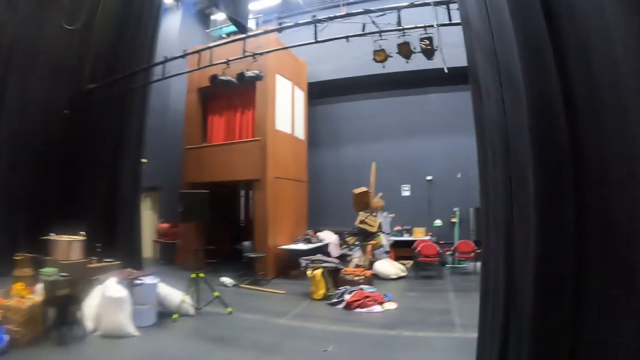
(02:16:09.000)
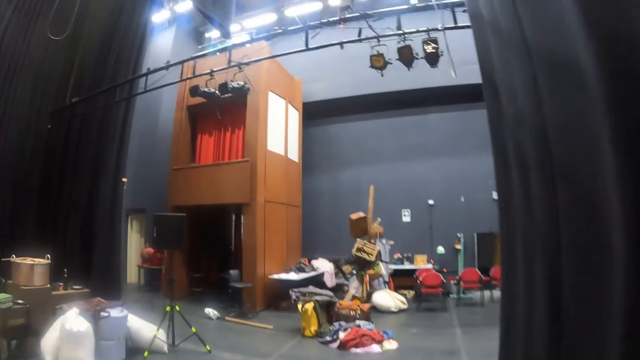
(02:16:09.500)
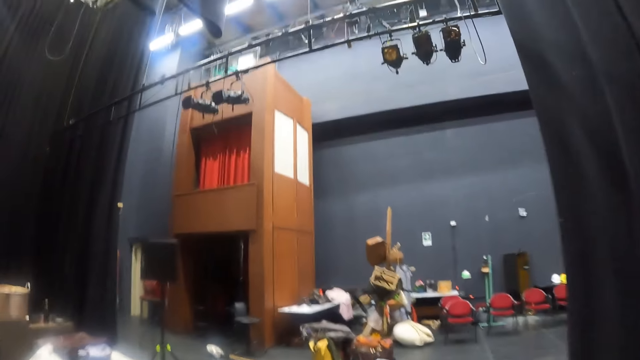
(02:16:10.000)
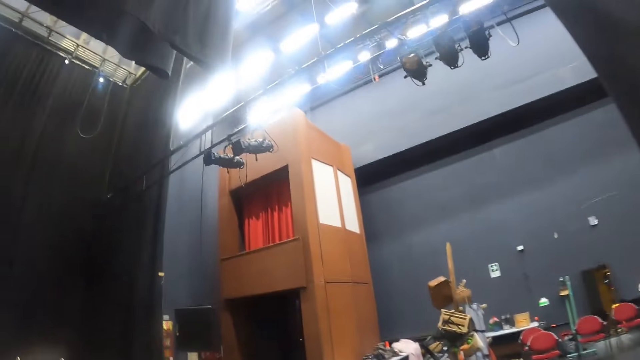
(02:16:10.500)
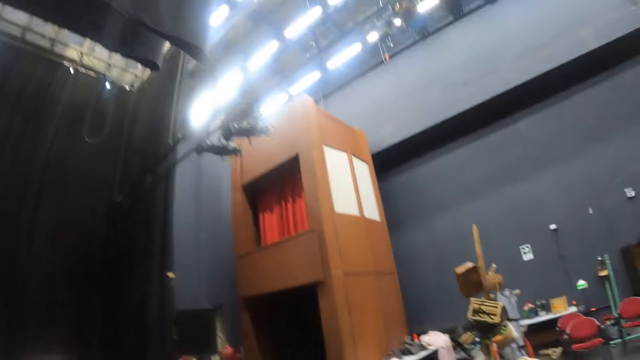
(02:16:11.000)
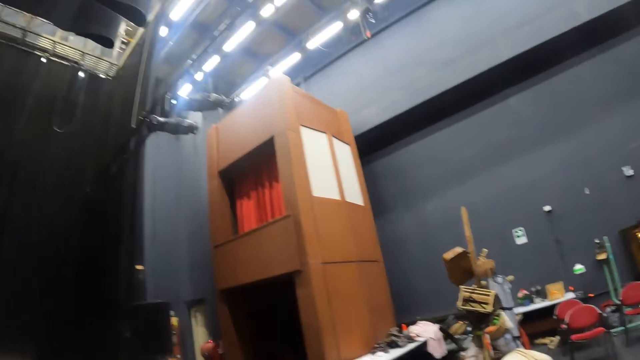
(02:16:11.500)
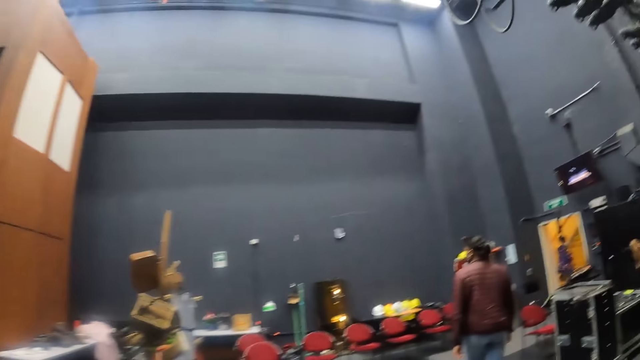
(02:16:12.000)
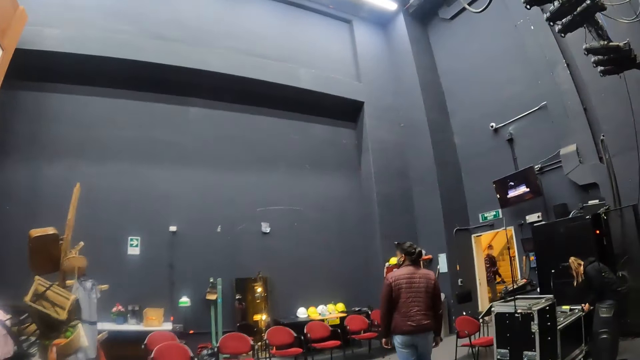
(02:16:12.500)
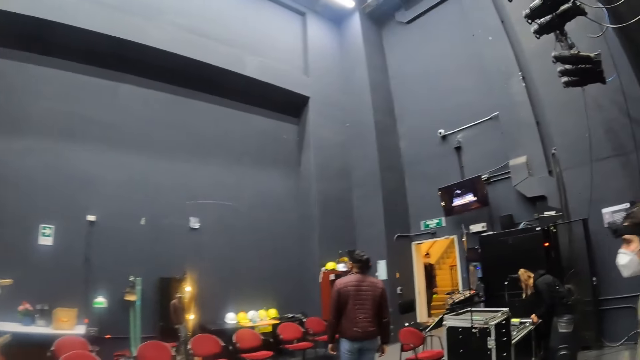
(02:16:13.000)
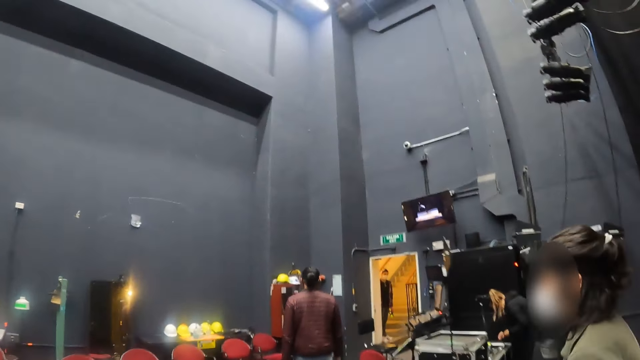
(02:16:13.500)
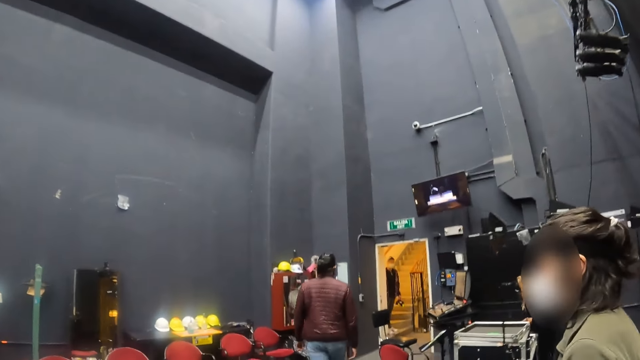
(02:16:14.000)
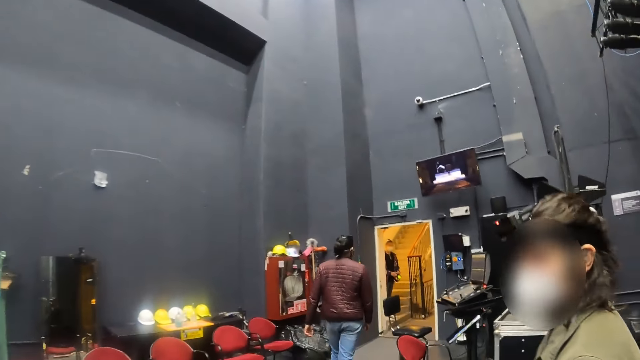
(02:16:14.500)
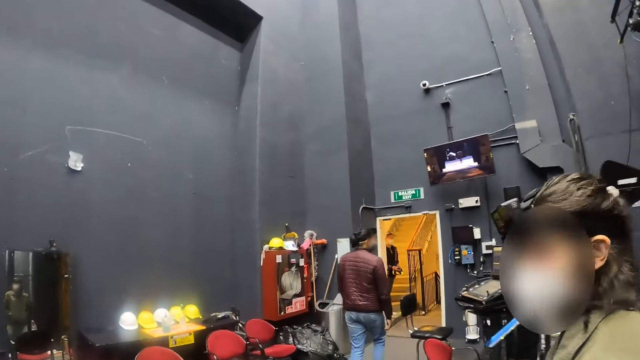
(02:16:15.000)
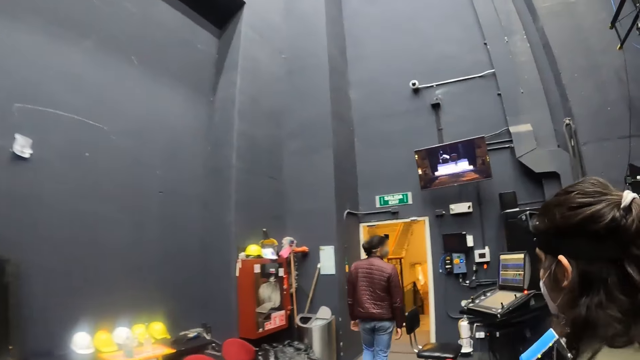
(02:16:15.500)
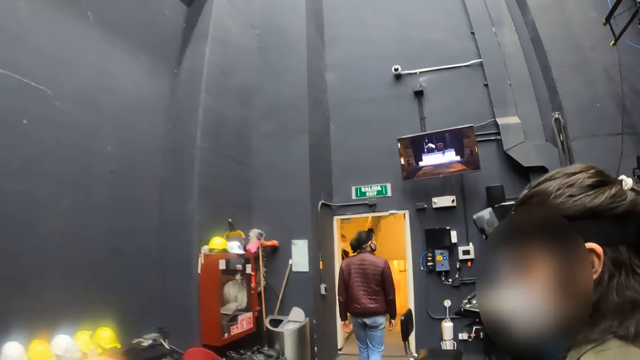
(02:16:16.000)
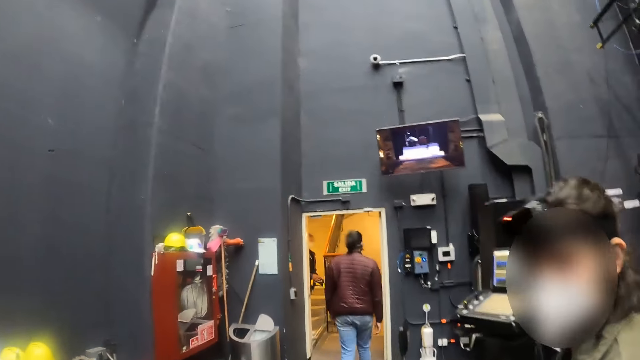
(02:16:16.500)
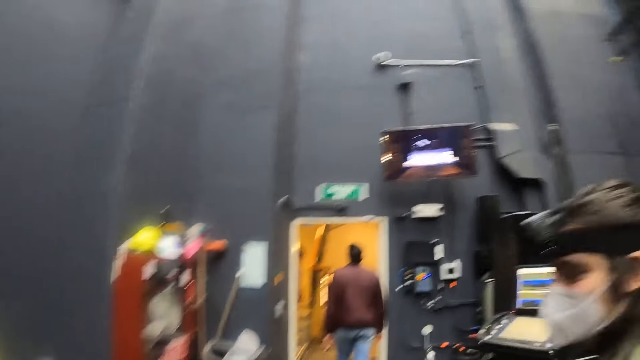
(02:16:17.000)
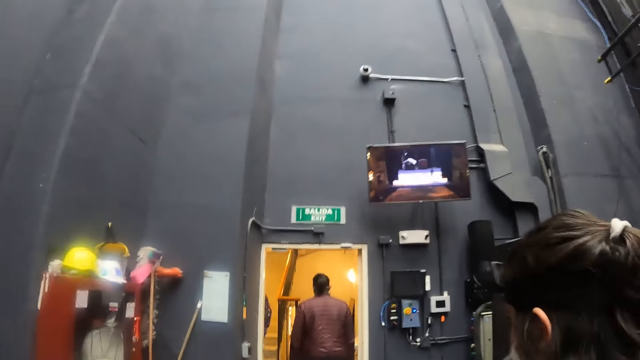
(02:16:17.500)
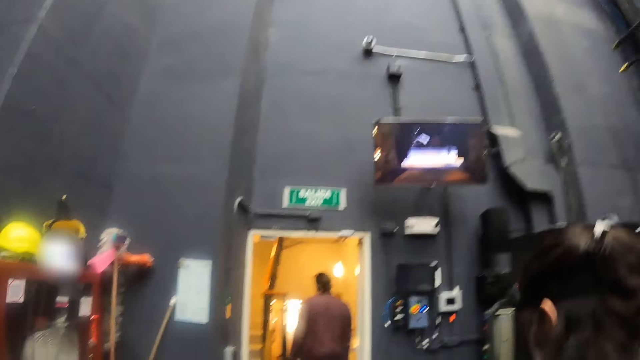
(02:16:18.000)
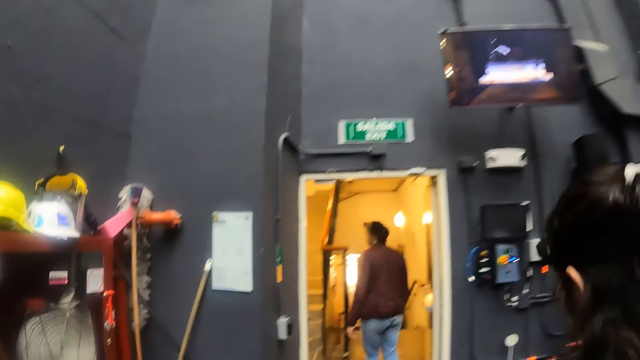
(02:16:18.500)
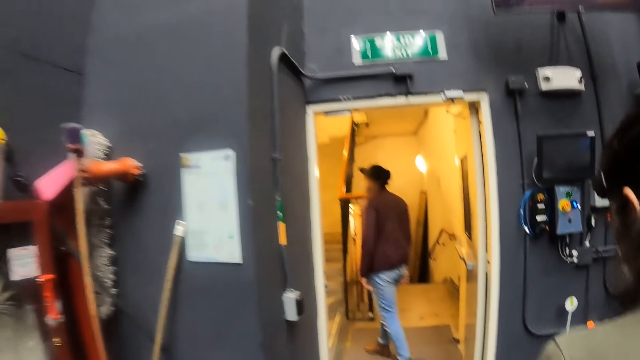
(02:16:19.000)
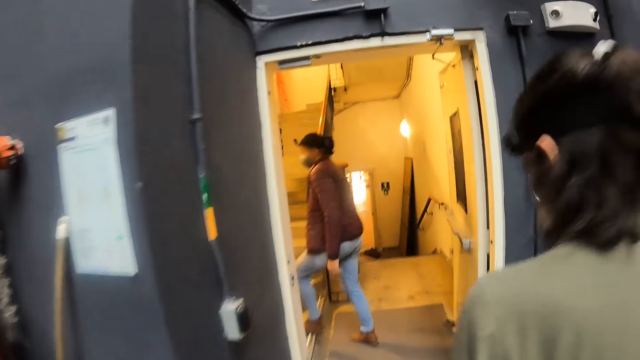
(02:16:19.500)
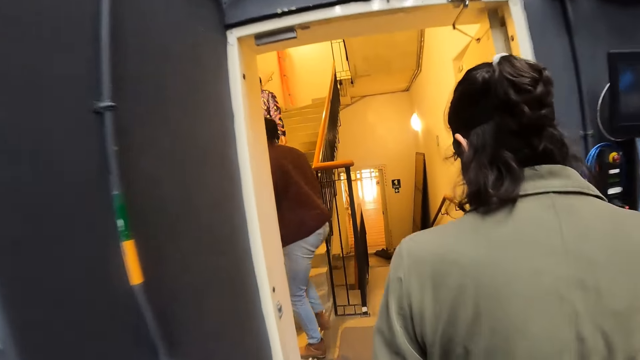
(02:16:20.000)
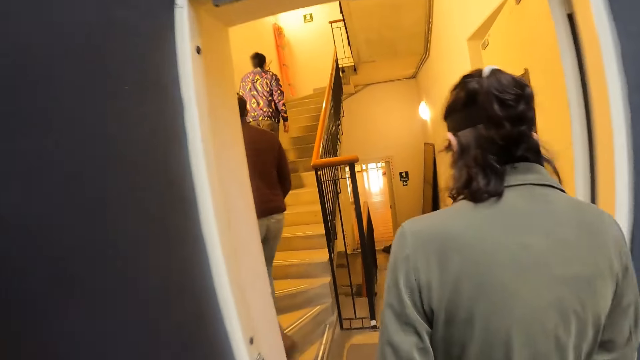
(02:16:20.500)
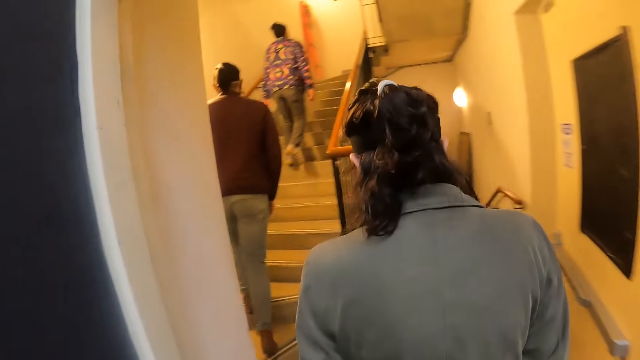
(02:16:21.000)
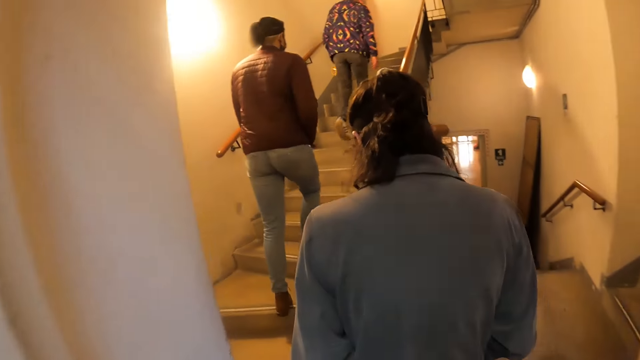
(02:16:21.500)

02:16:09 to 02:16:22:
The camera wearer converses with a woman. They move towards the door.

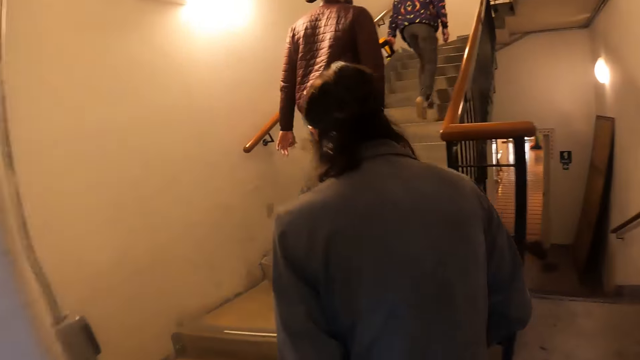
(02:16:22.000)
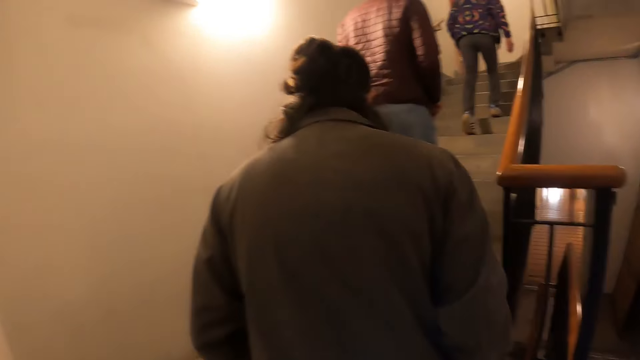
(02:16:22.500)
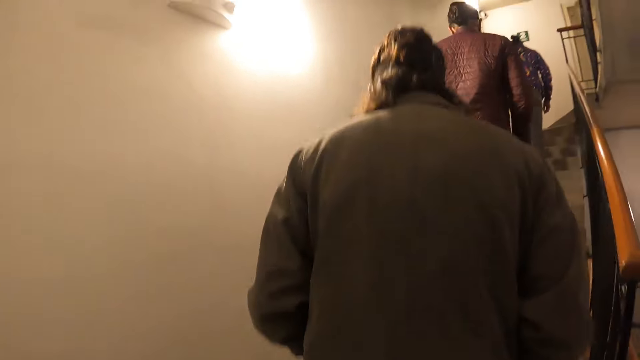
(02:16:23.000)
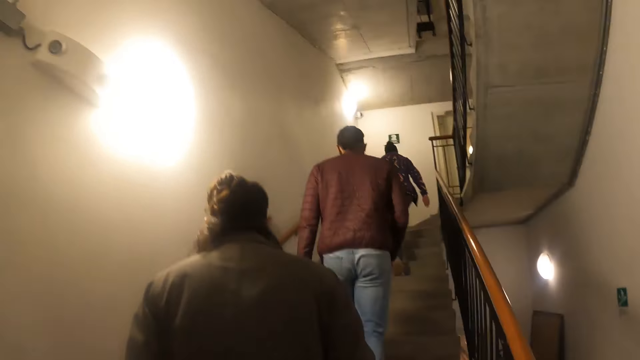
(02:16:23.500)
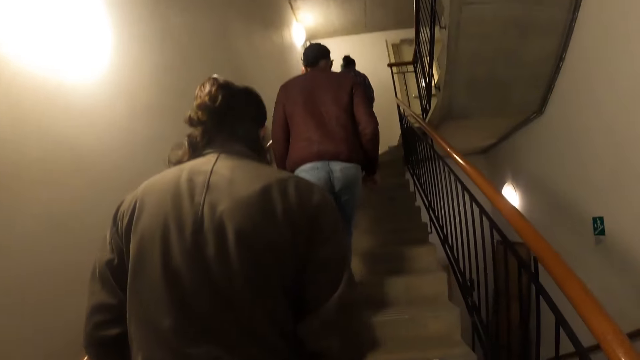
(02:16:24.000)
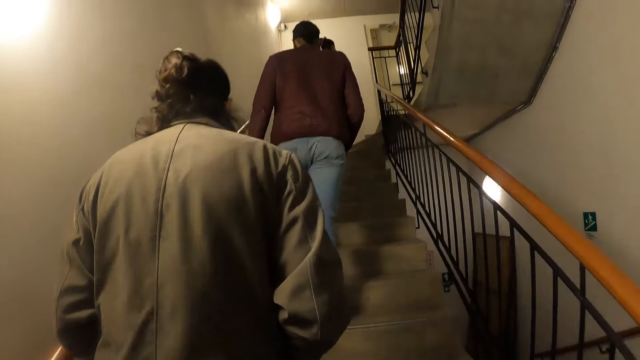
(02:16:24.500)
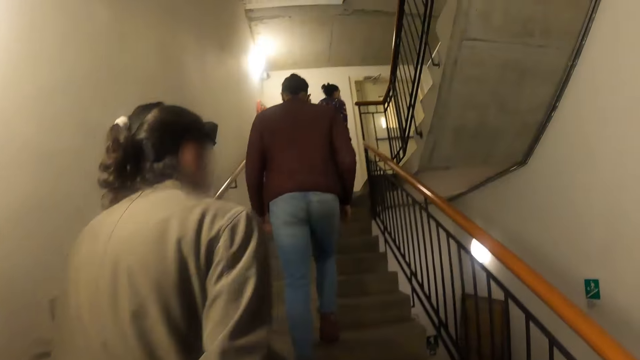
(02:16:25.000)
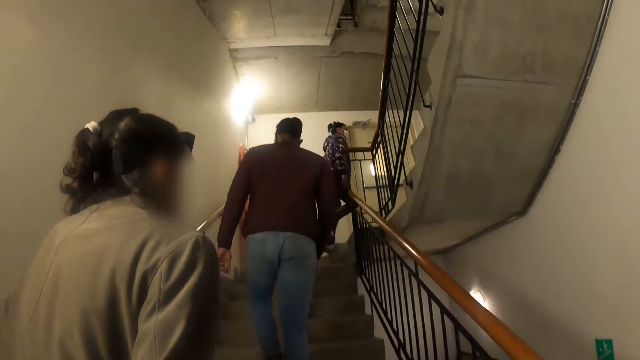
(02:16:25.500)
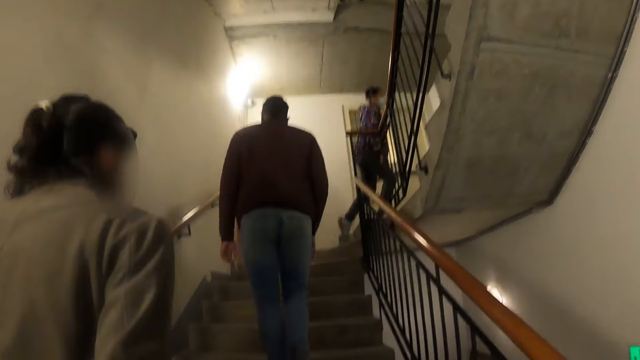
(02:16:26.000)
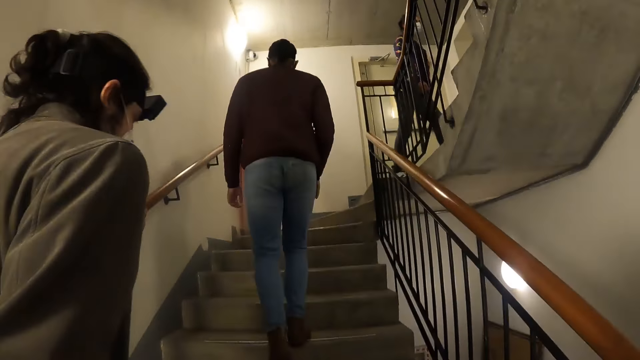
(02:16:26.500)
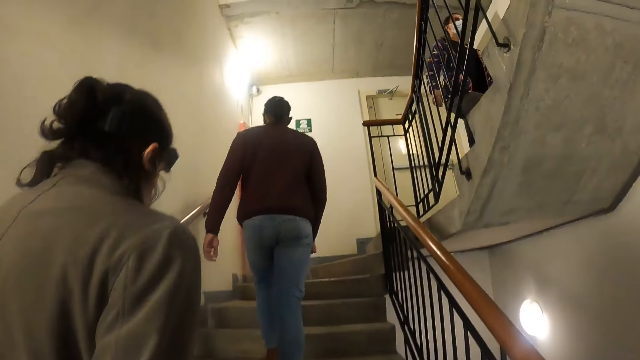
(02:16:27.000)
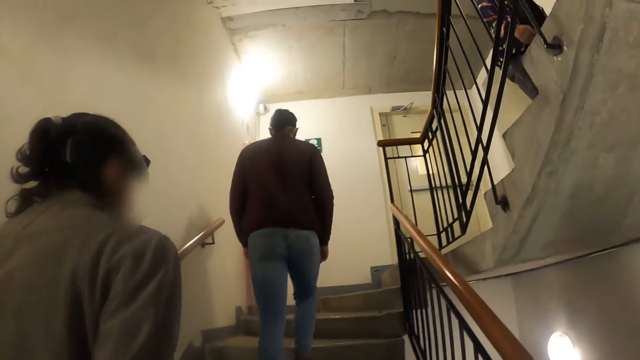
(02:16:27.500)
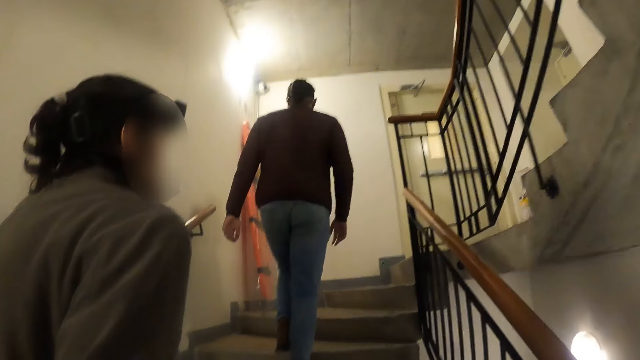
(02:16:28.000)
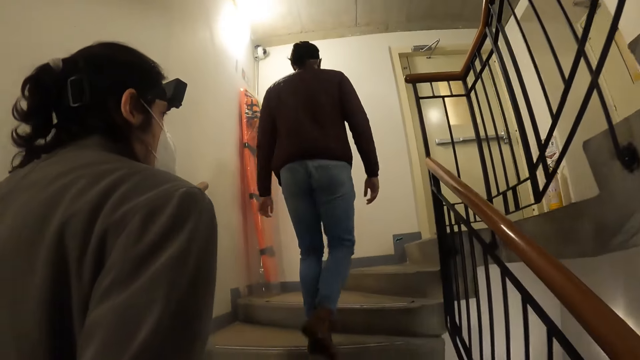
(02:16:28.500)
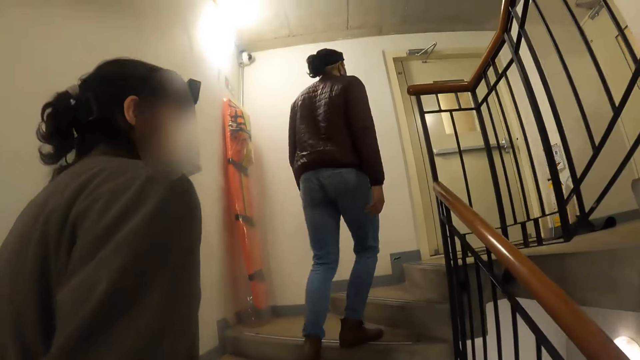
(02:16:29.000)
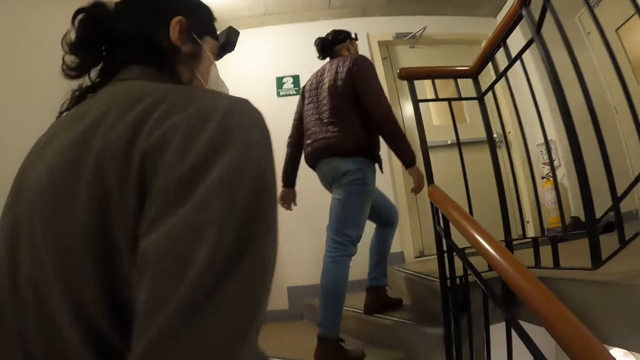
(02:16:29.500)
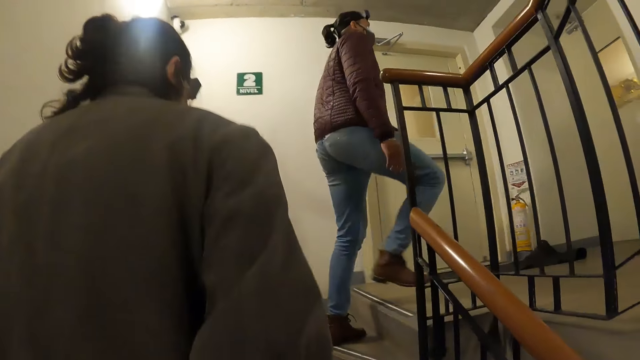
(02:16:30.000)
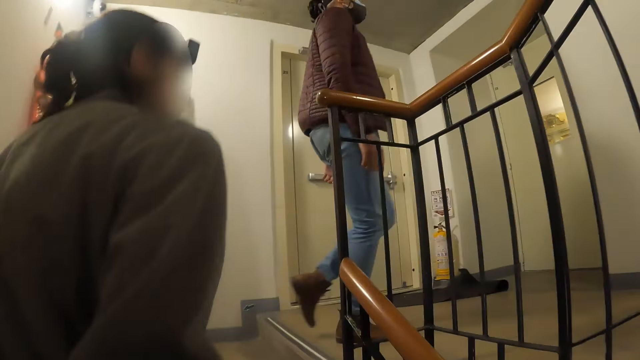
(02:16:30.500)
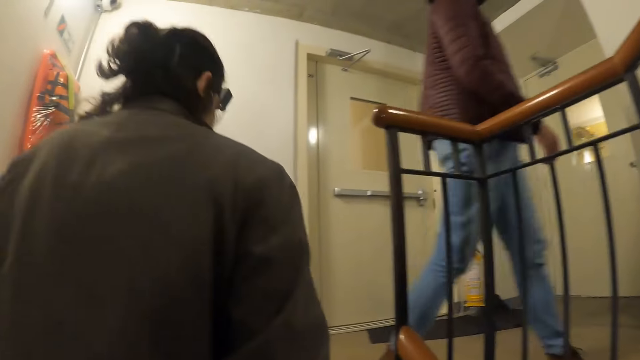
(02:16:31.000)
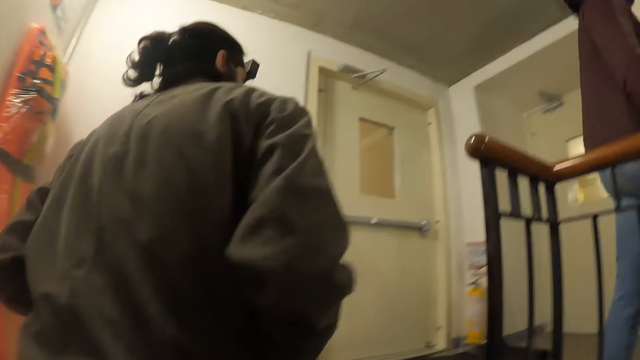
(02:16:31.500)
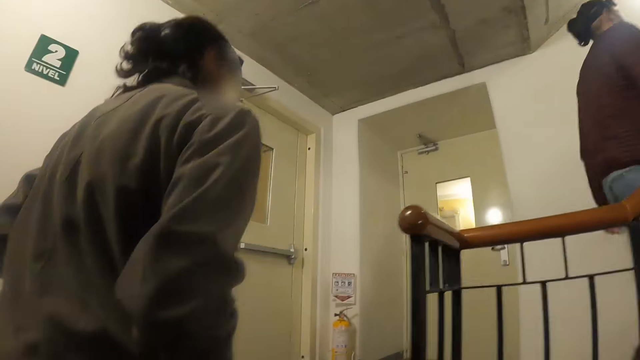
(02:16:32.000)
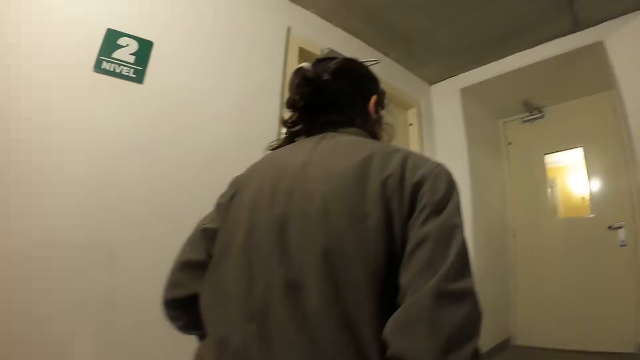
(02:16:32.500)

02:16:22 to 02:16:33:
The camera wearer climbs the staircase.
